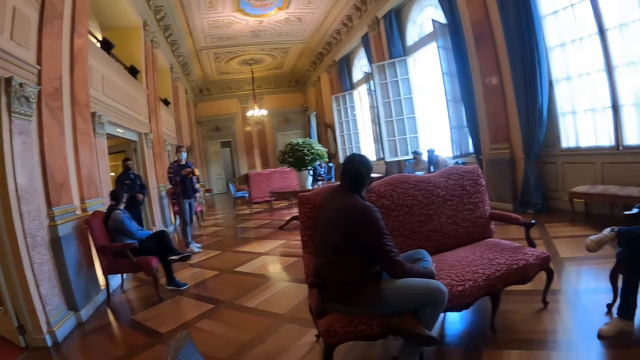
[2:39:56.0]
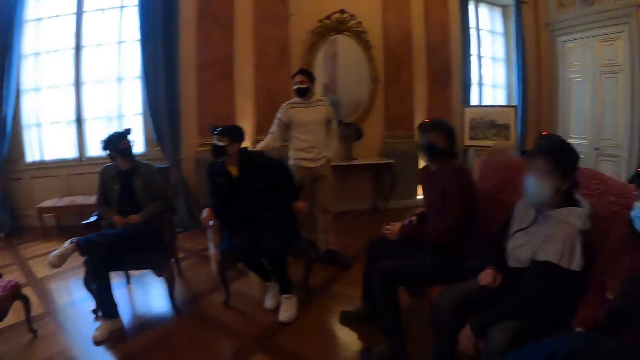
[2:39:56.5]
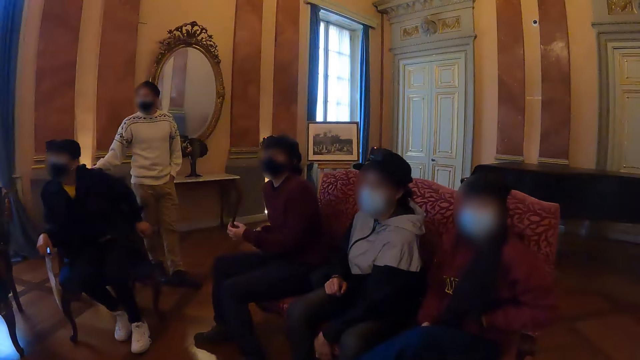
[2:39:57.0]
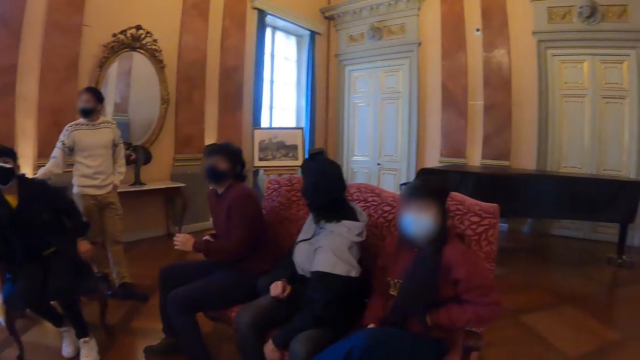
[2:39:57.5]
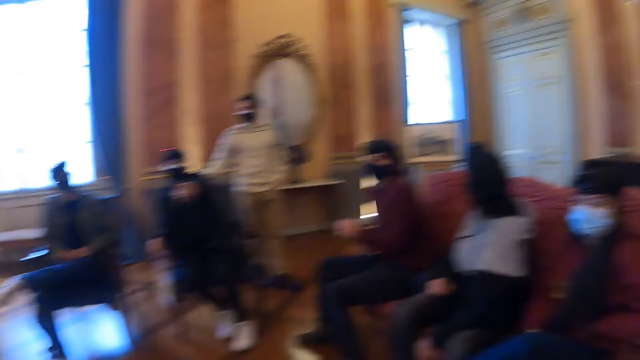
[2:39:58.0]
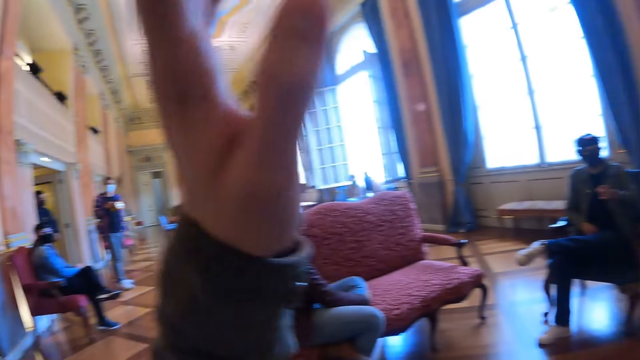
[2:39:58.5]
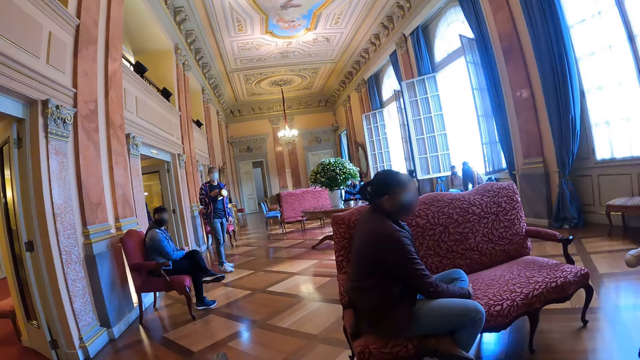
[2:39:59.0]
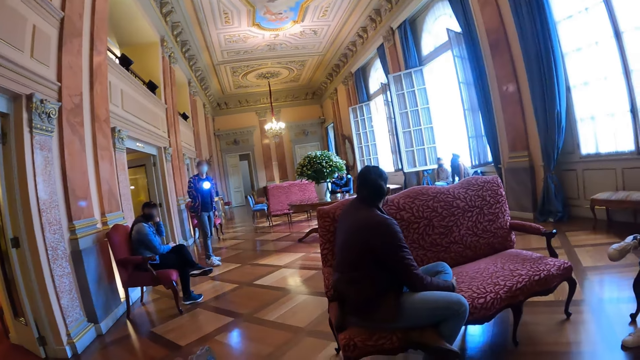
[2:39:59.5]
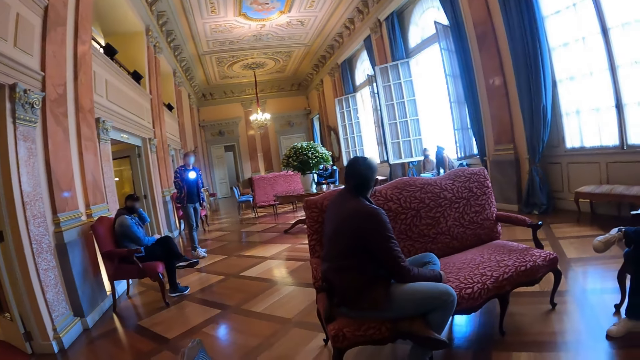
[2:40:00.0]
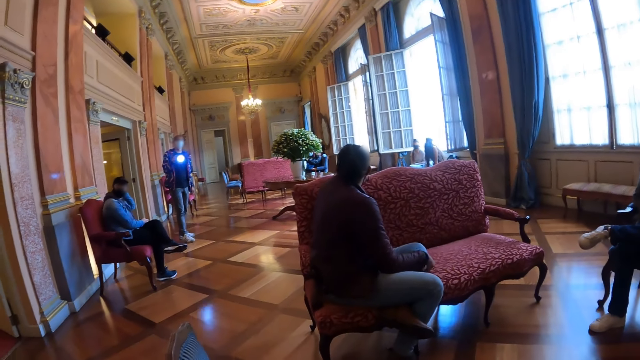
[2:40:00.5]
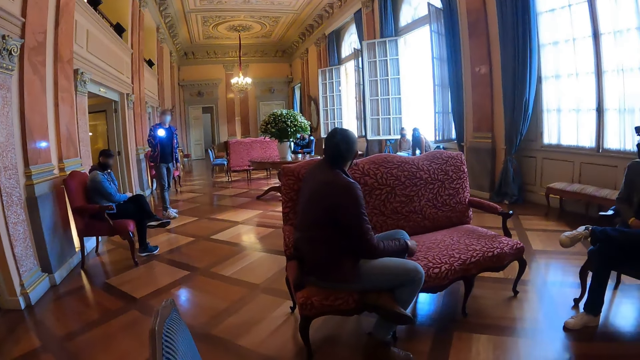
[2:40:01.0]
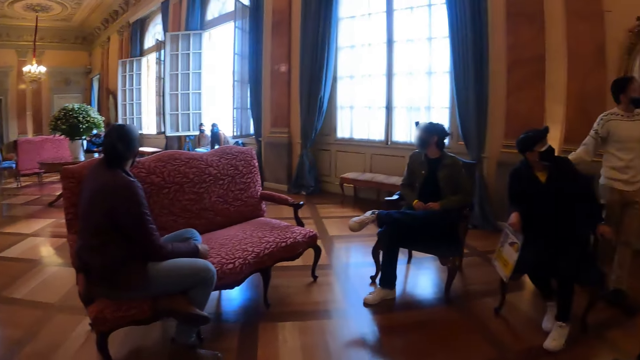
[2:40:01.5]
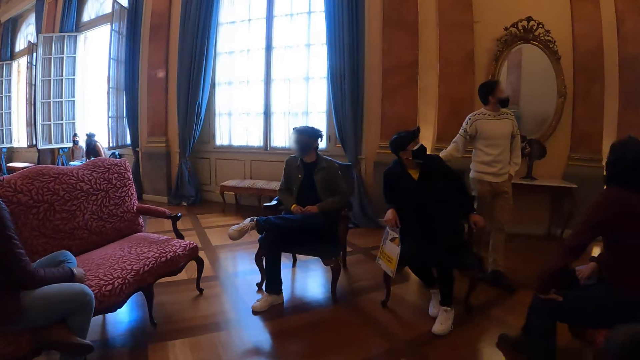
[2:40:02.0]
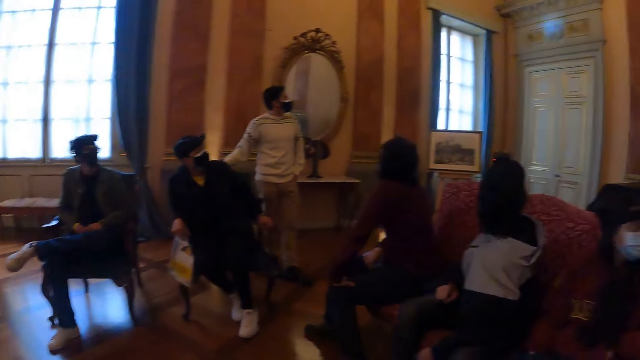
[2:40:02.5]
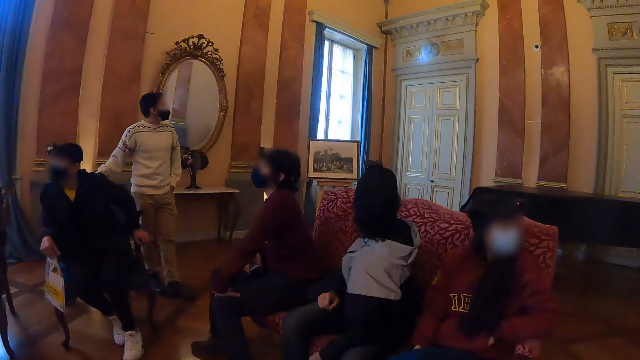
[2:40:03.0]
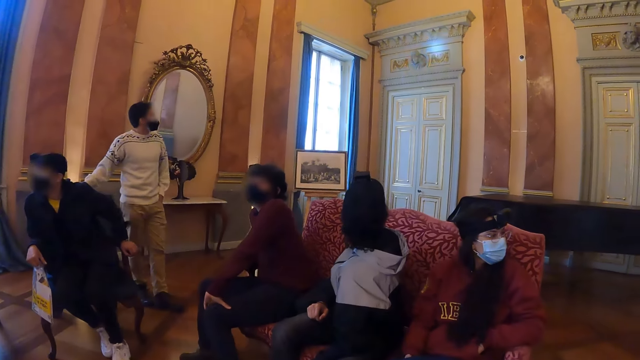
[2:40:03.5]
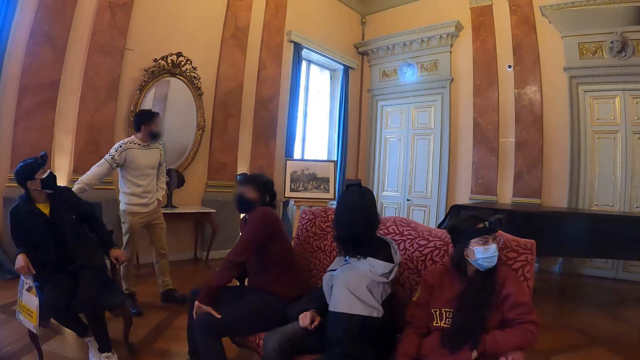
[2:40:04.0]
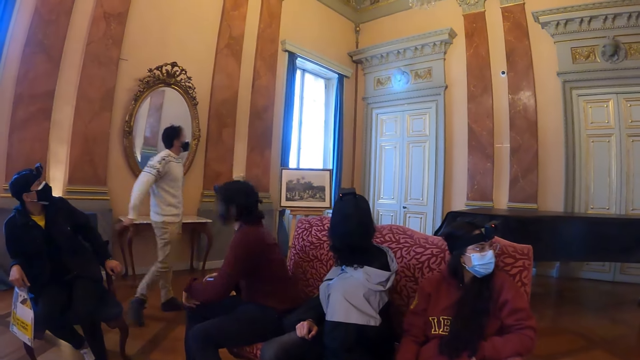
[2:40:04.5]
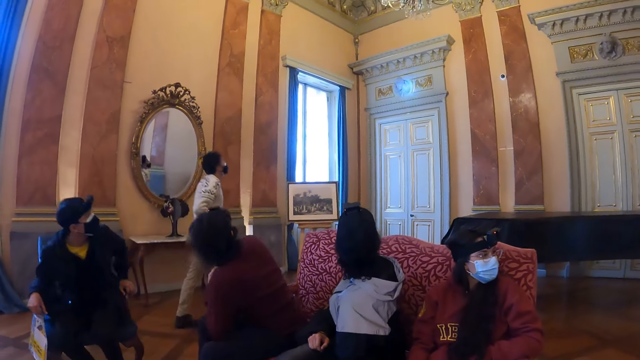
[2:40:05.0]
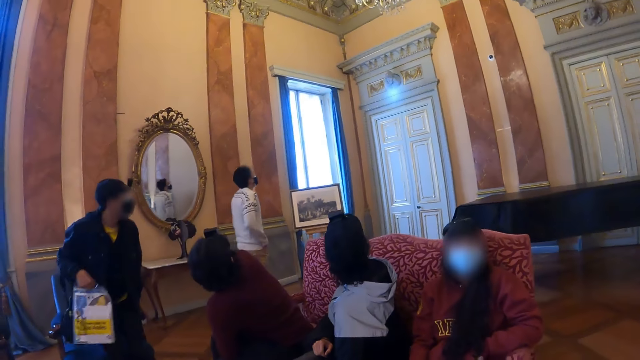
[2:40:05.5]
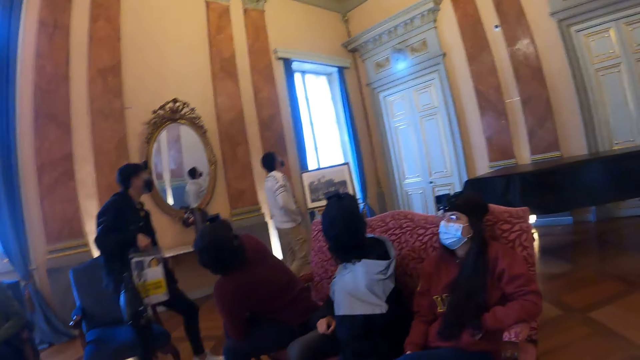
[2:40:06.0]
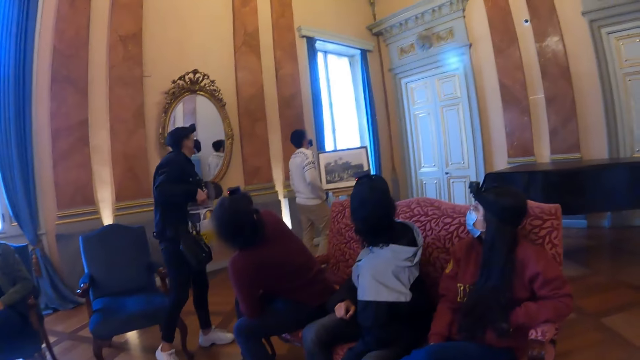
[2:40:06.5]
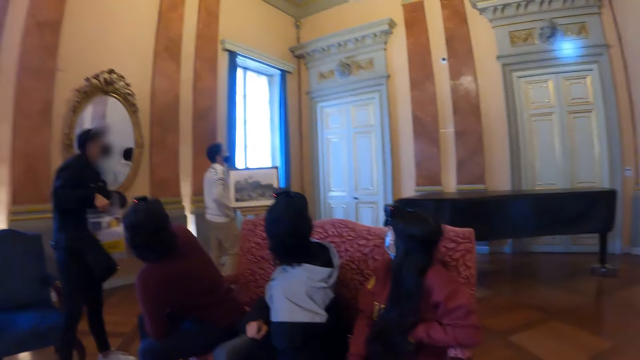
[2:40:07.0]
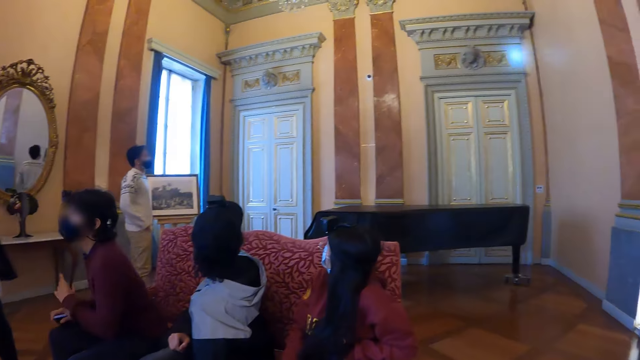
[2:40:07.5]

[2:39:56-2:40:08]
The camera wearer lifts his hands up. He looks around.

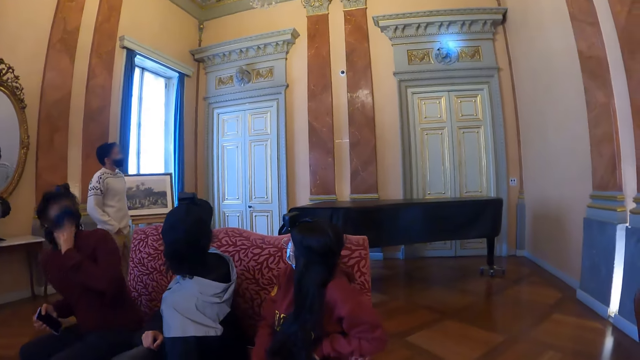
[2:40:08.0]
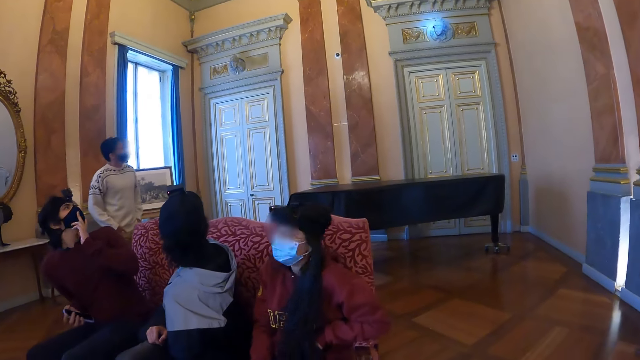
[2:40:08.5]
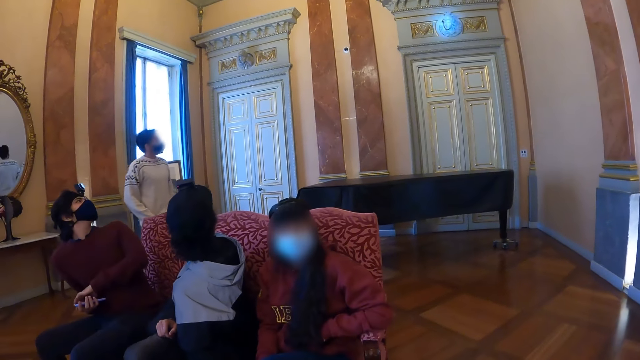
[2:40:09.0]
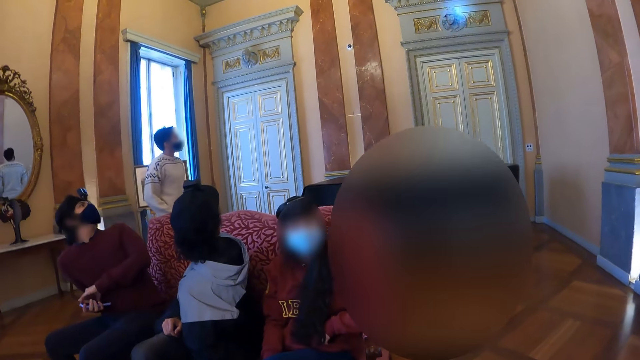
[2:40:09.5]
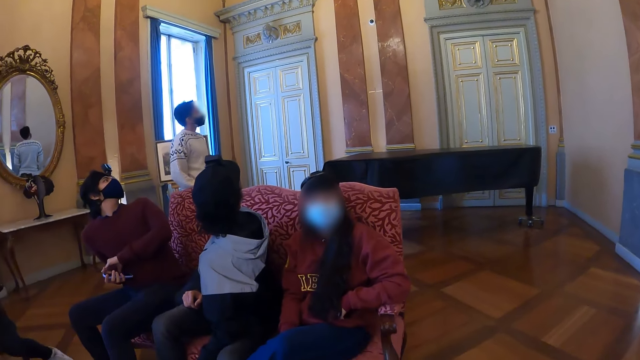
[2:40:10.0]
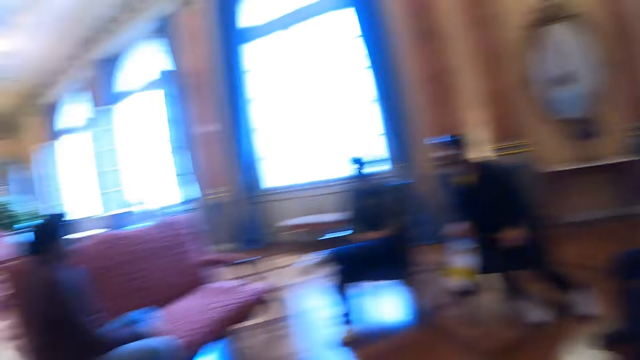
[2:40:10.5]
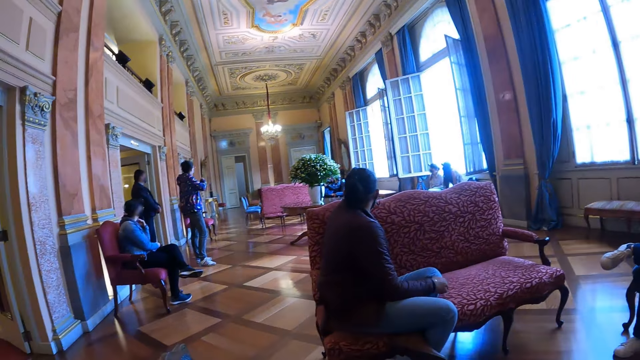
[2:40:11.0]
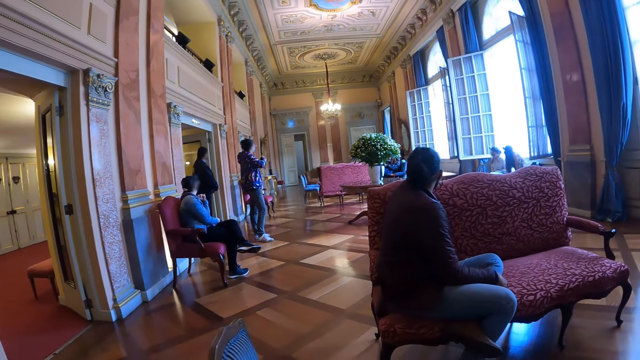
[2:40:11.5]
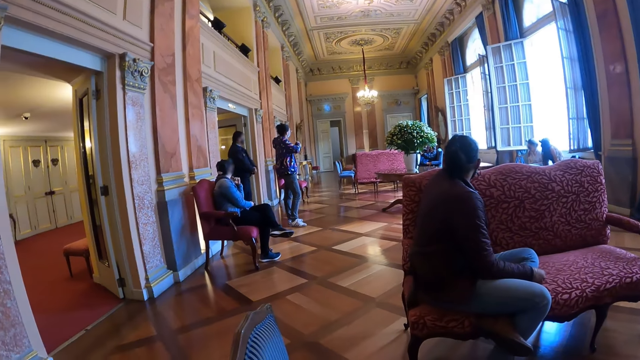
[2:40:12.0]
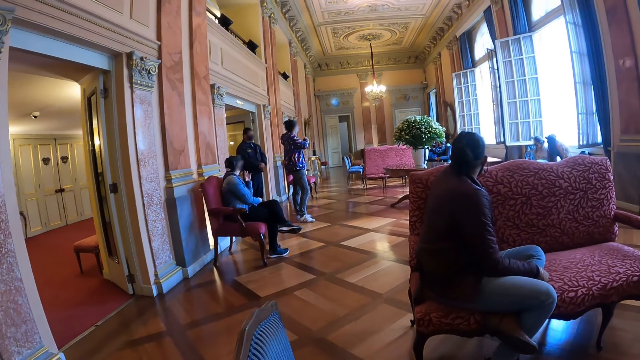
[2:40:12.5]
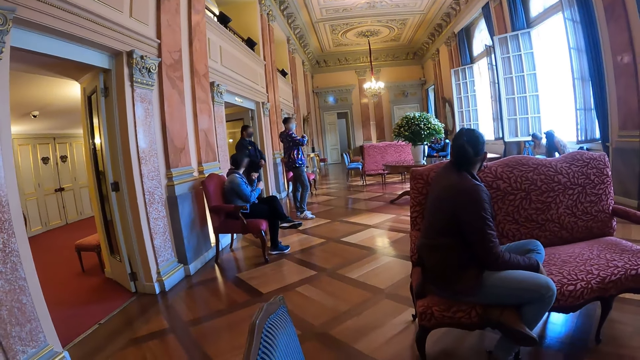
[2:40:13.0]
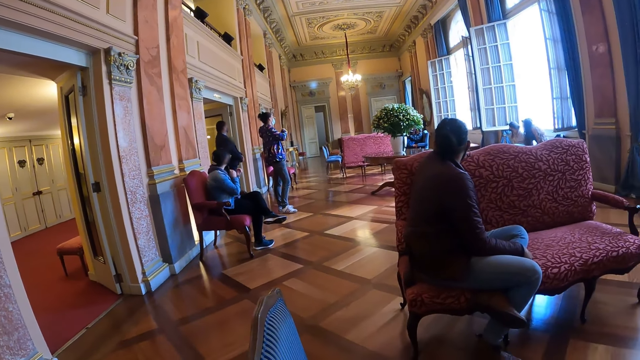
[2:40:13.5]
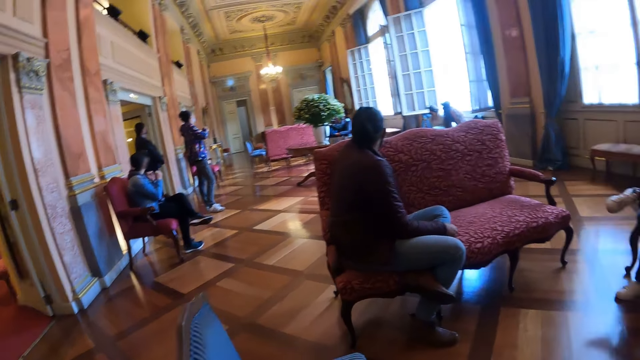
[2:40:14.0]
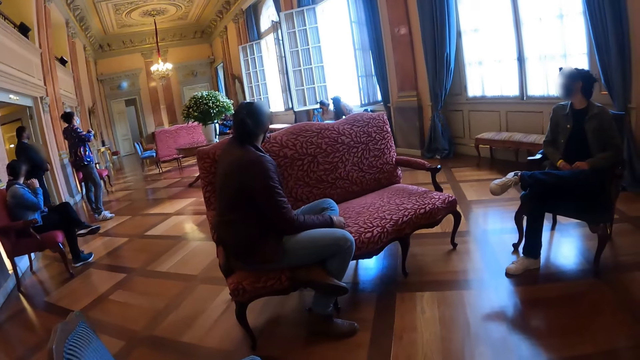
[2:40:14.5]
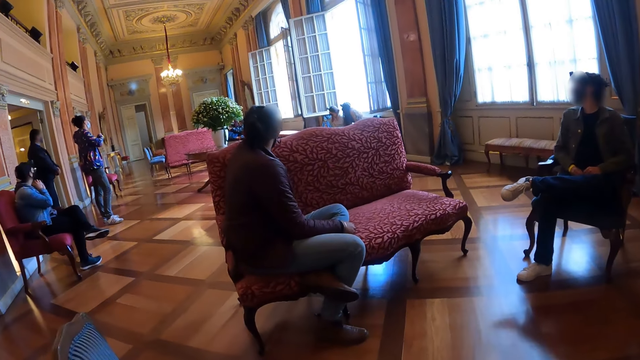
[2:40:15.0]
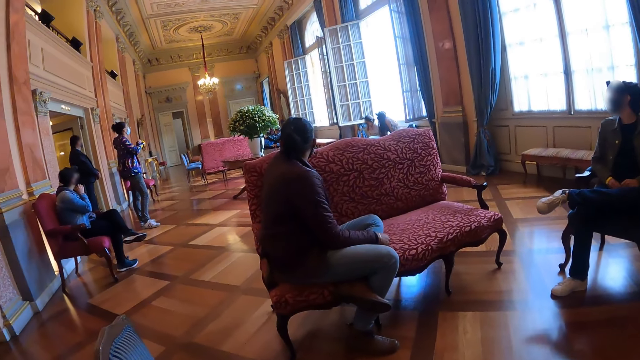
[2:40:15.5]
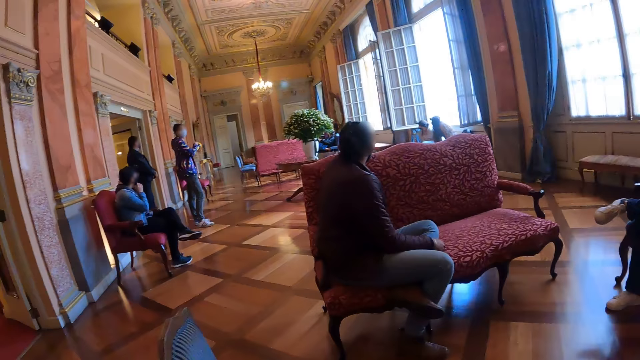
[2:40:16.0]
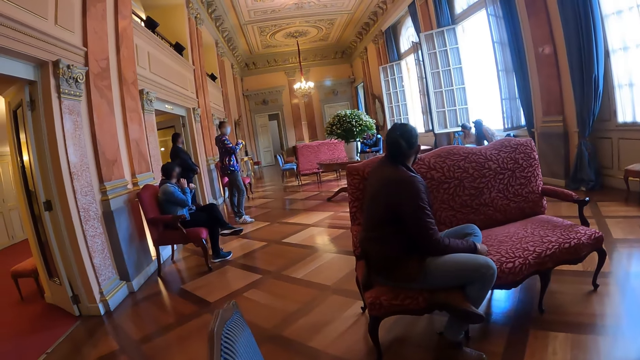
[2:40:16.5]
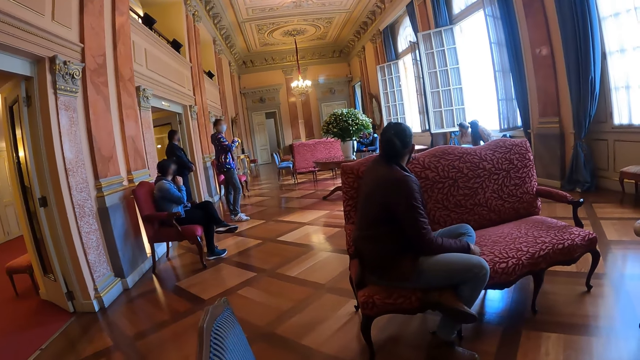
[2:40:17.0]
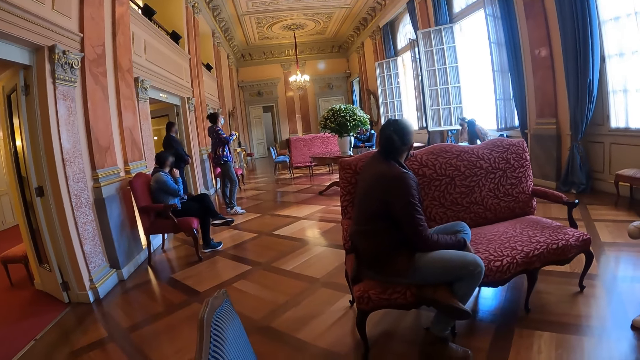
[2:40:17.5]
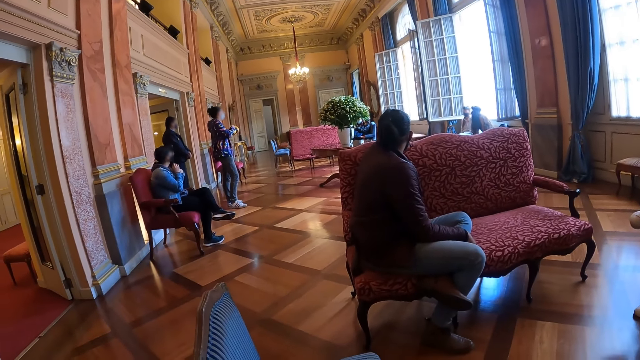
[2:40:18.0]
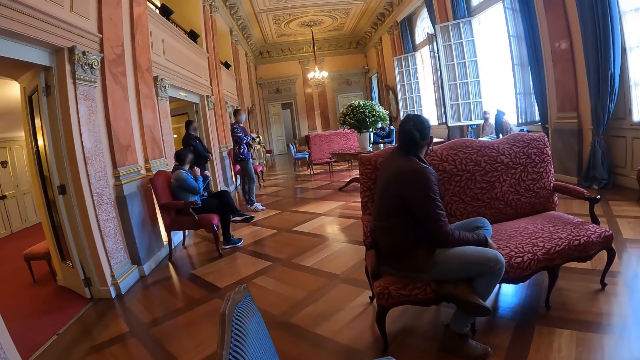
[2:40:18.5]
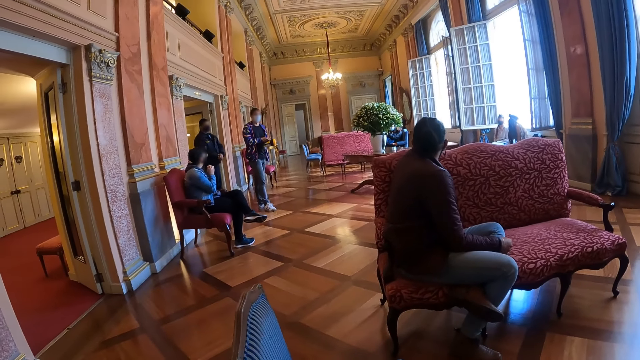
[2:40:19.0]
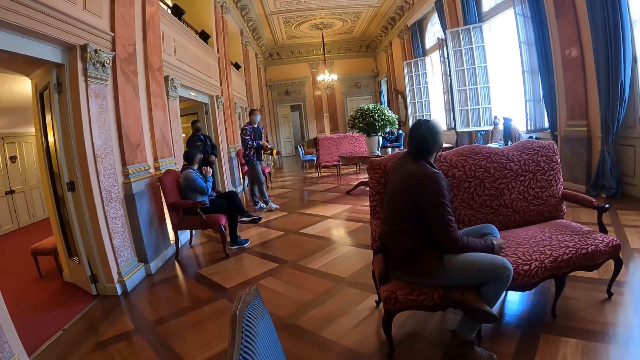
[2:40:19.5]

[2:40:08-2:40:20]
The camera wearer looks at a lady.
